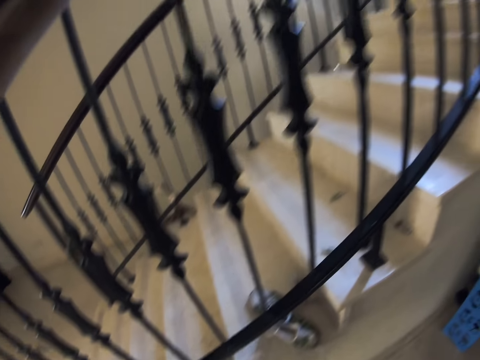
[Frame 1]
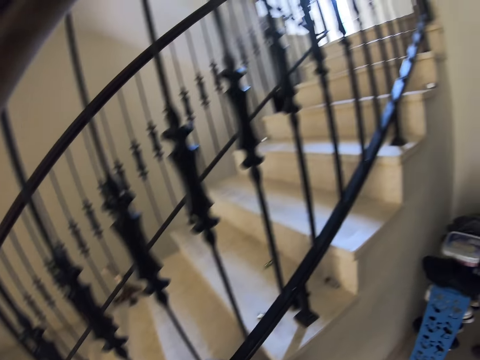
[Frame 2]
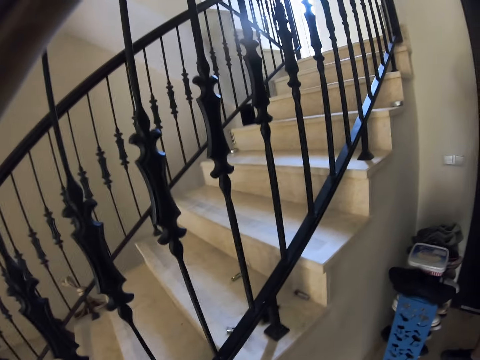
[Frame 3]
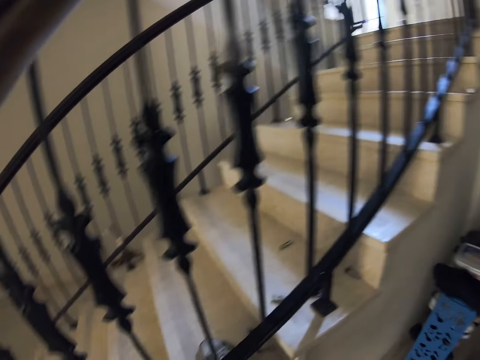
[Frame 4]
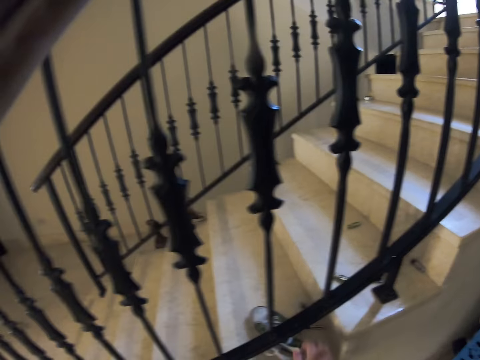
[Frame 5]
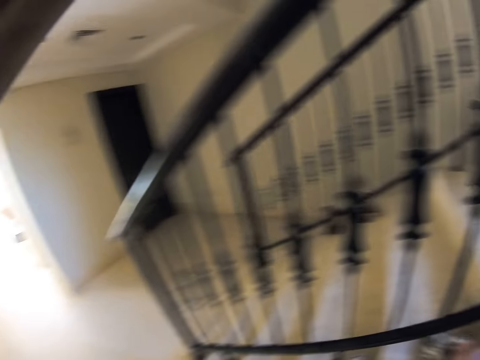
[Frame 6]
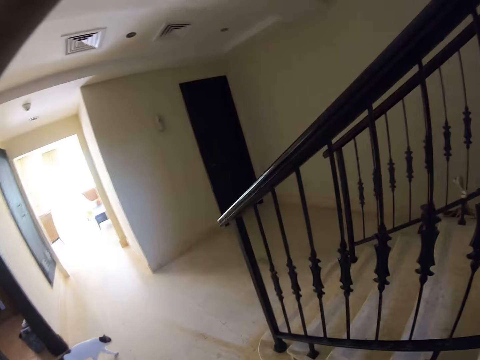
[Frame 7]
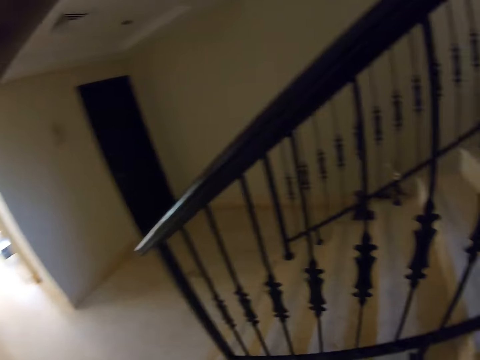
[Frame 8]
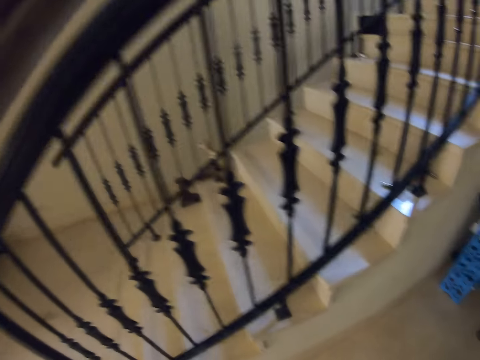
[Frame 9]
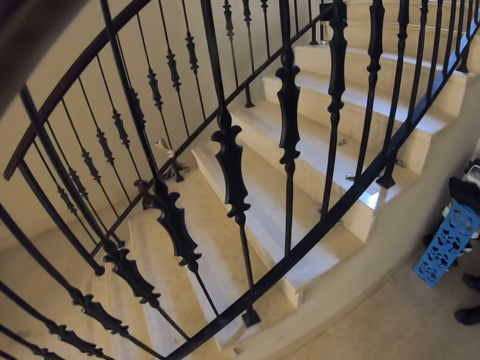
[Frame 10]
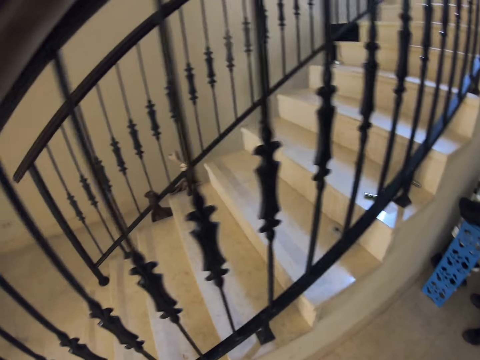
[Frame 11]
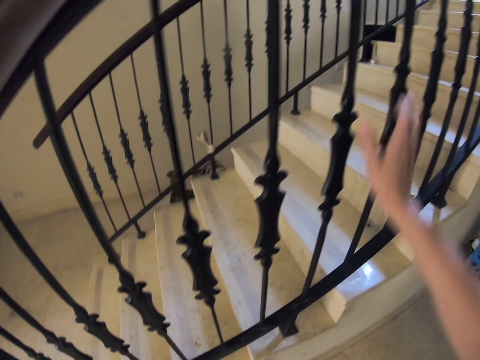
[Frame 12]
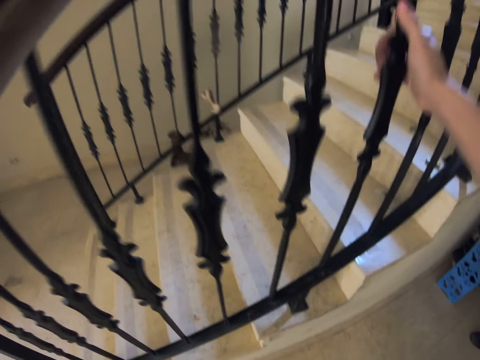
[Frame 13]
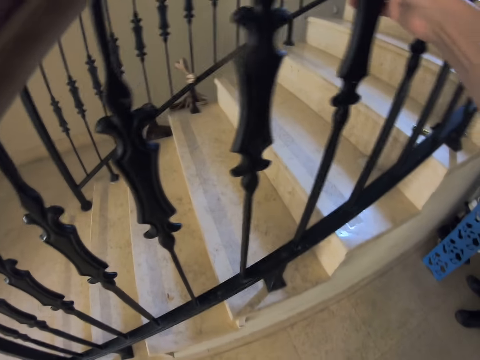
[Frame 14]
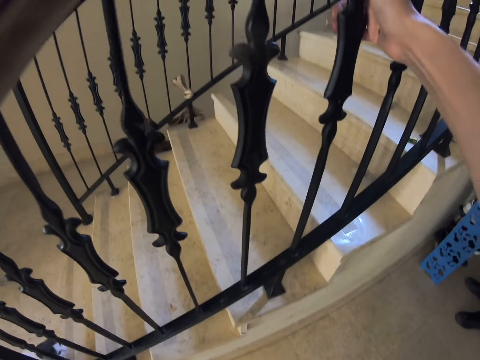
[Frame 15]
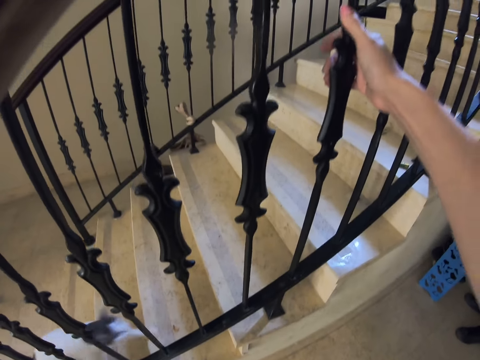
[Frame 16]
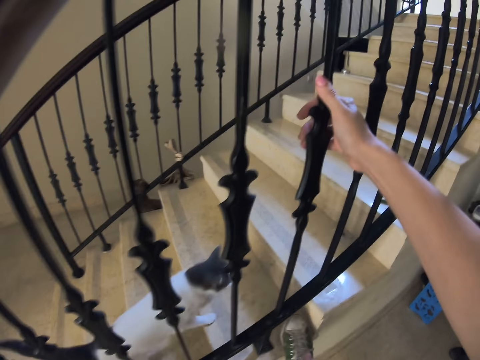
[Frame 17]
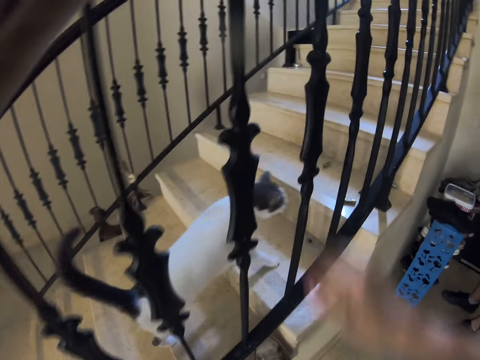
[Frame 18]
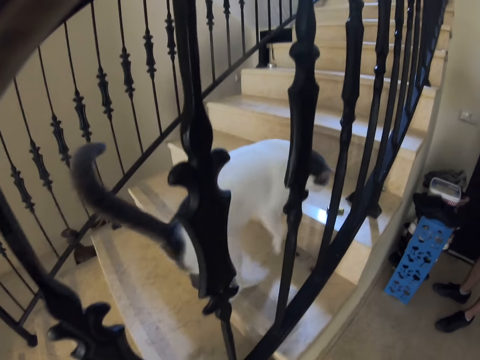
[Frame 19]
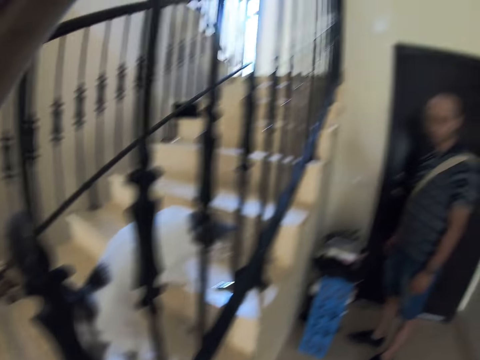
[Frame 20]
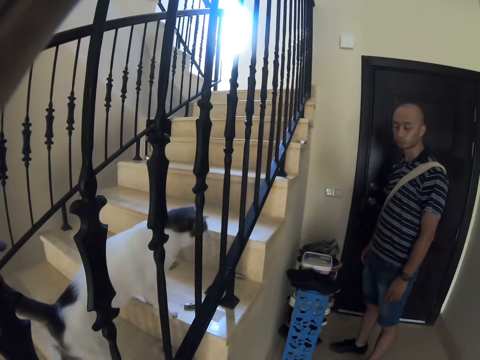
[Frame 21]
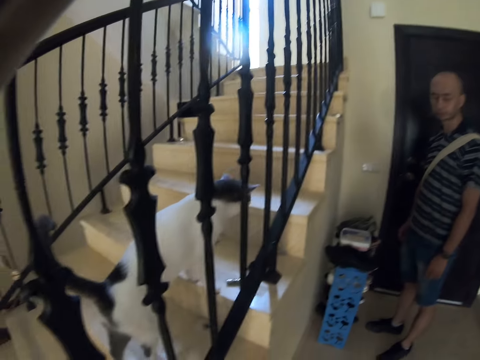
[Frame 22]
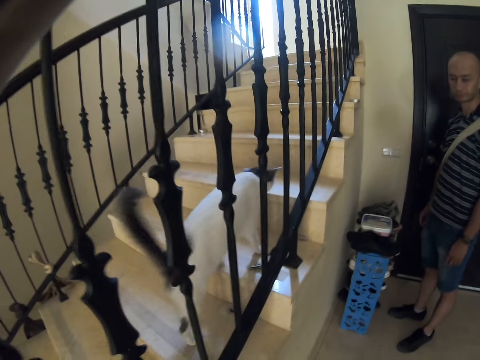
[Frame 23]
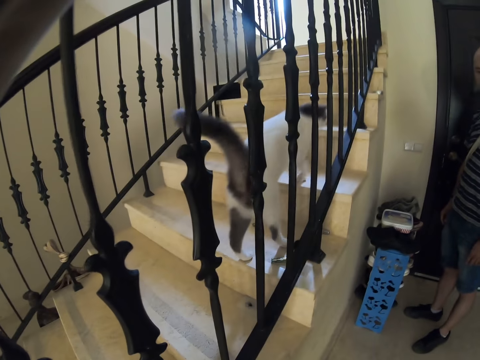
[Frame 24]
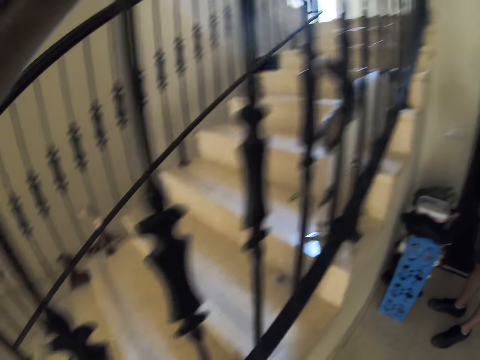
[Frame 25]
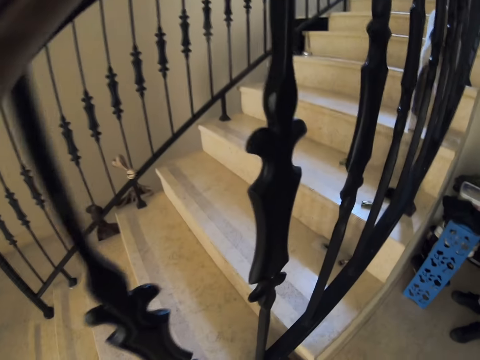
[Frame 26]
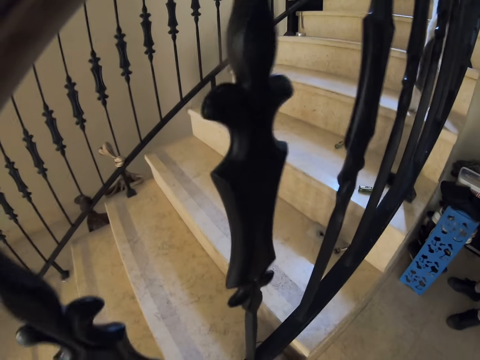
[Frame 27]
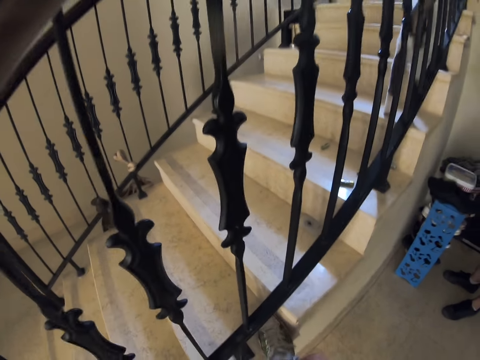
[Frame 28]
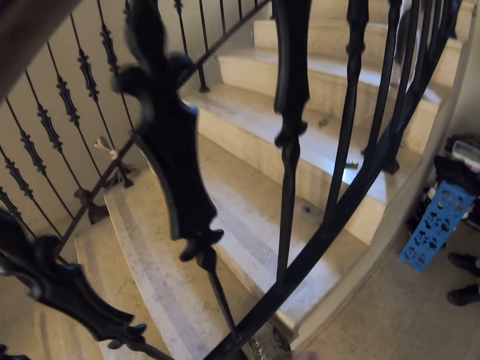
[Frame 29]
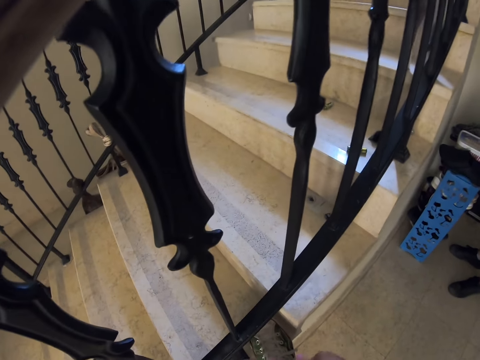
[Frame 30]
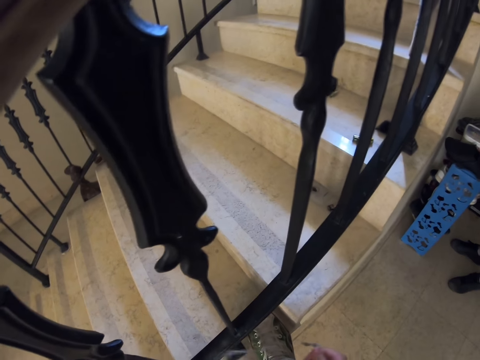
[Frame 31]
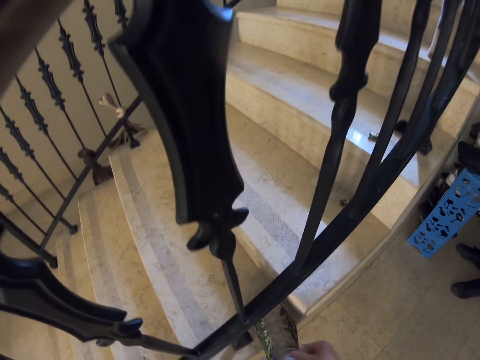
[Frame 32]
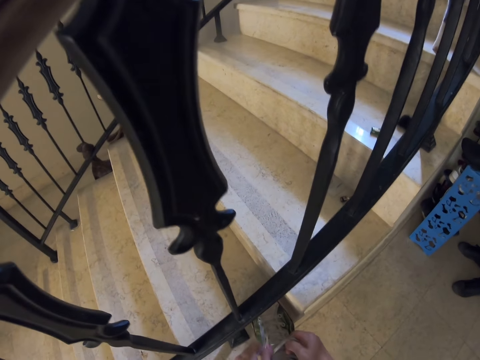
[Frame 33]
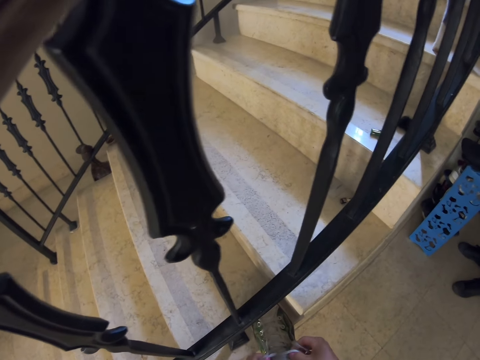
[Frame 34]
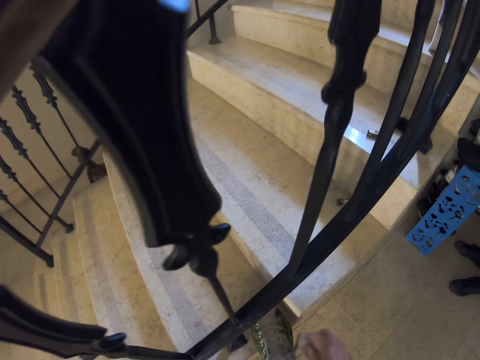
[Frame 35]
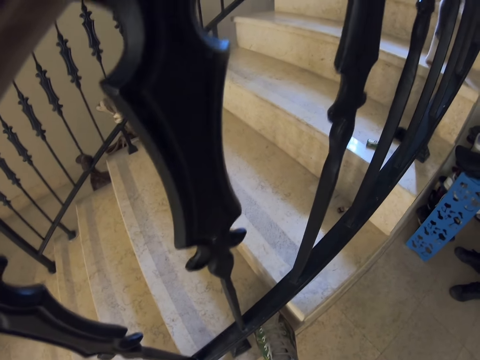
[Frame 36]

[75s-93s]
The camera wearer picks up shoes. They look around the room. They hold a staircase rail or stairs. They let go of the stairs. They converse with a man. The camera wearer ties the shoe laces.

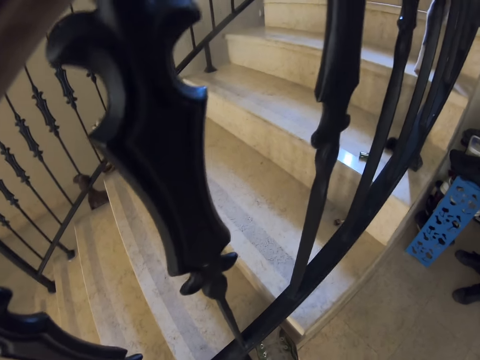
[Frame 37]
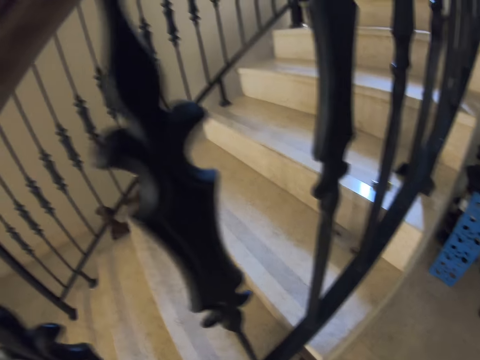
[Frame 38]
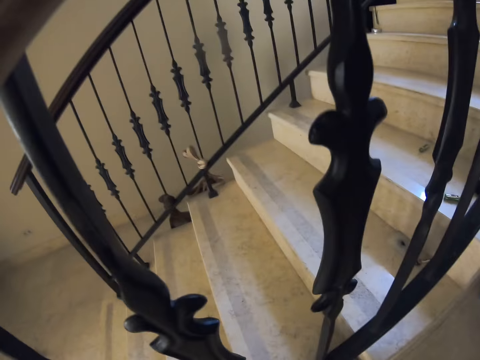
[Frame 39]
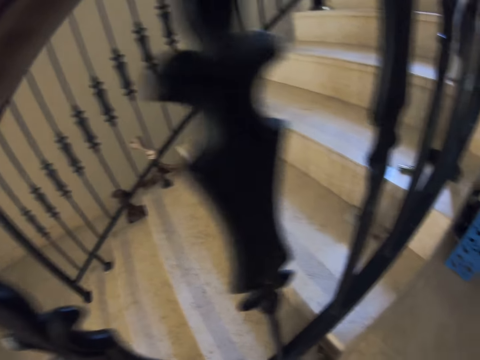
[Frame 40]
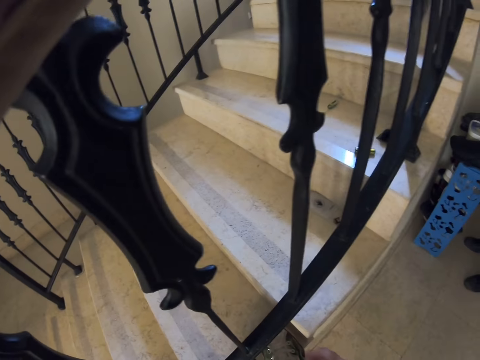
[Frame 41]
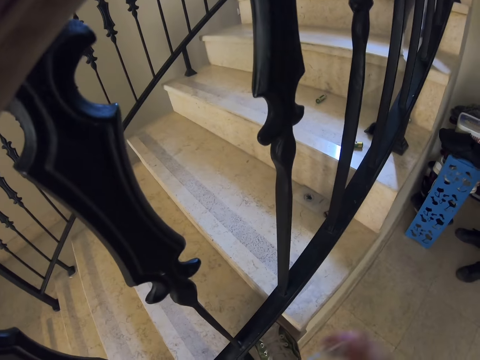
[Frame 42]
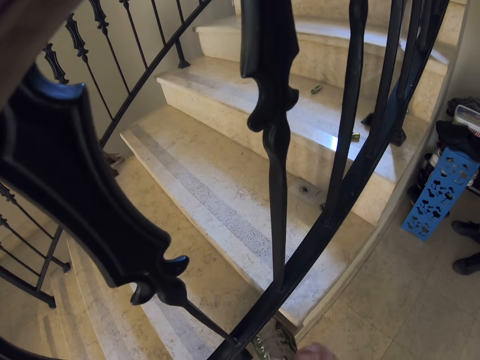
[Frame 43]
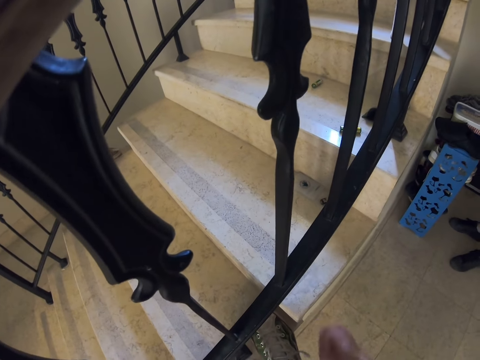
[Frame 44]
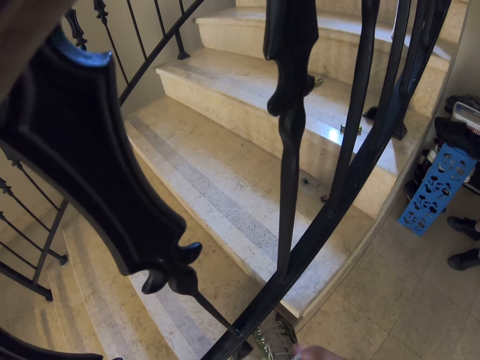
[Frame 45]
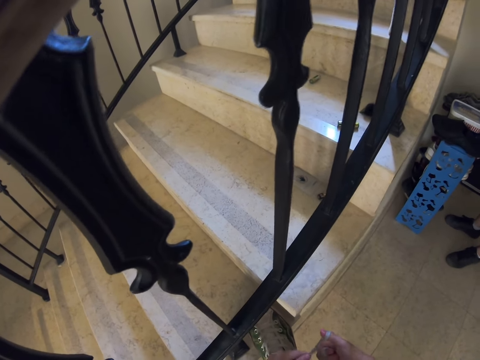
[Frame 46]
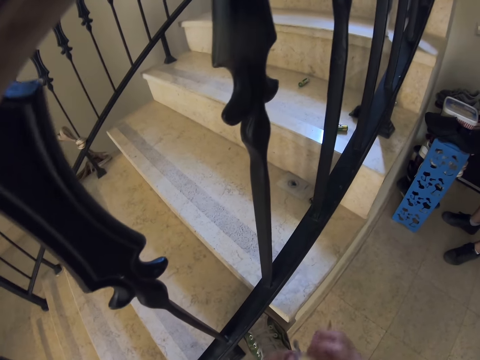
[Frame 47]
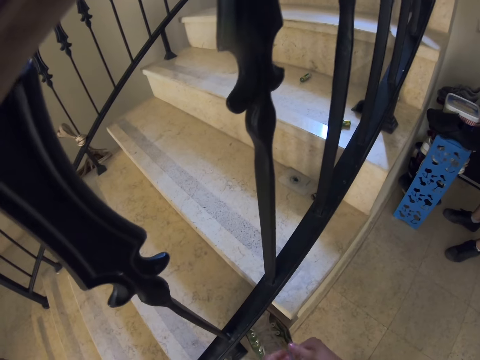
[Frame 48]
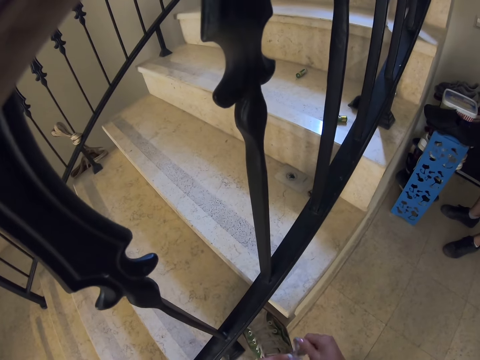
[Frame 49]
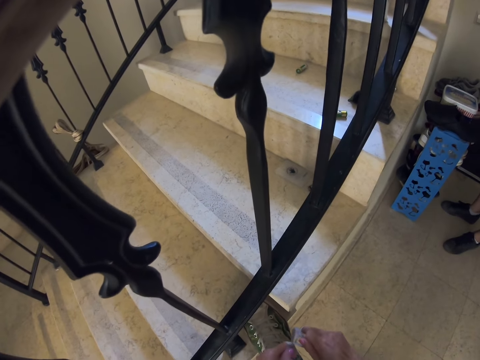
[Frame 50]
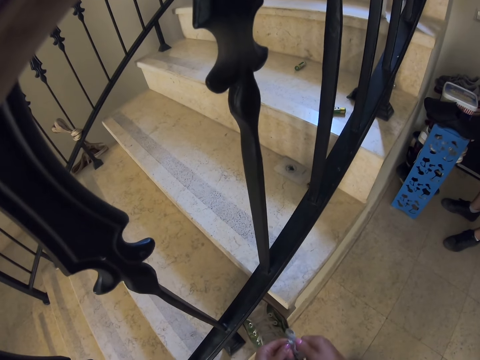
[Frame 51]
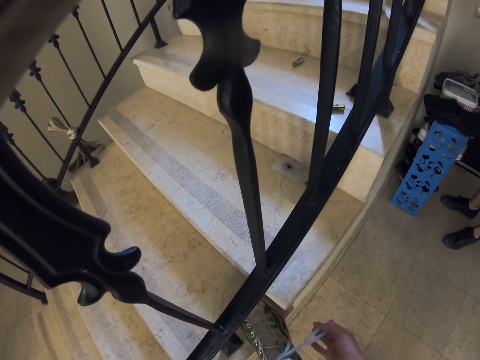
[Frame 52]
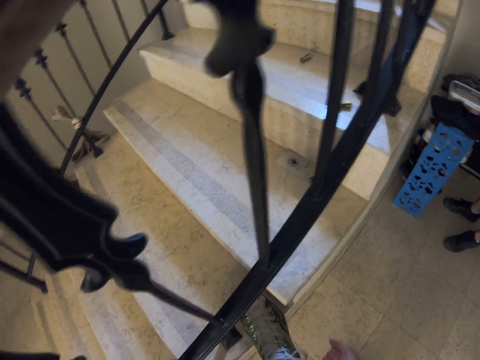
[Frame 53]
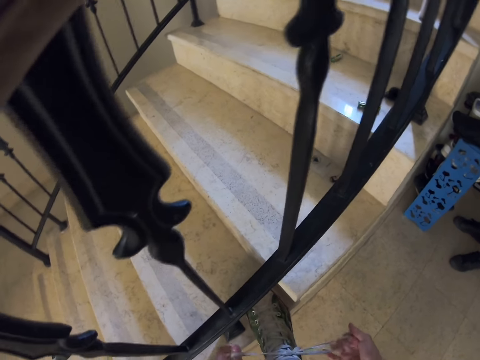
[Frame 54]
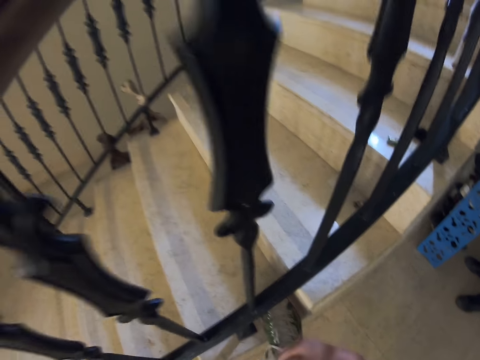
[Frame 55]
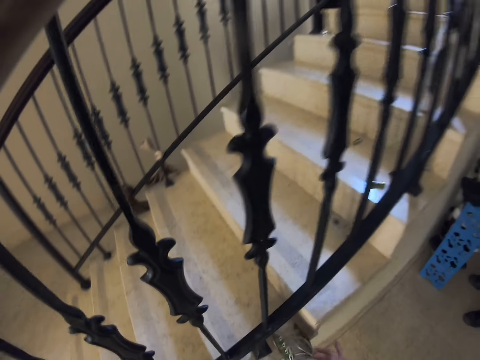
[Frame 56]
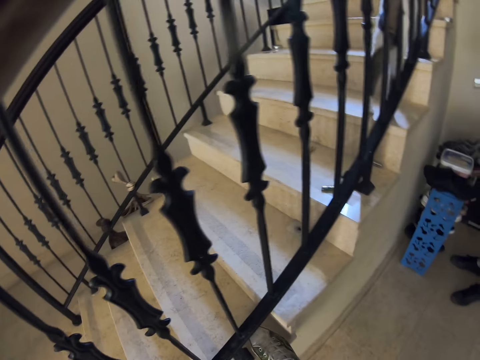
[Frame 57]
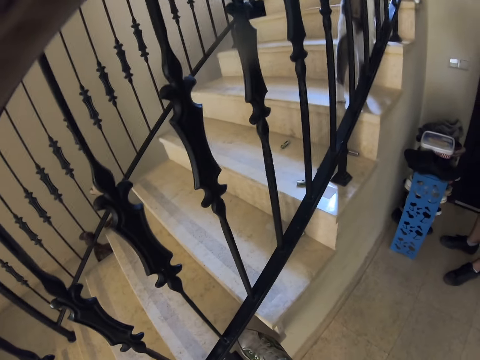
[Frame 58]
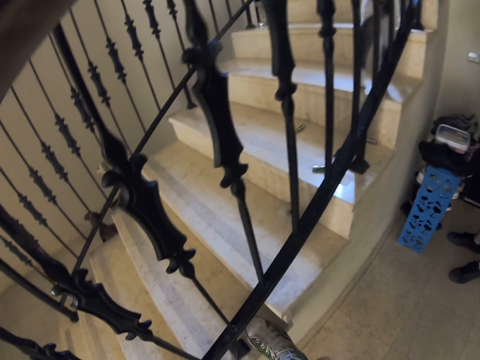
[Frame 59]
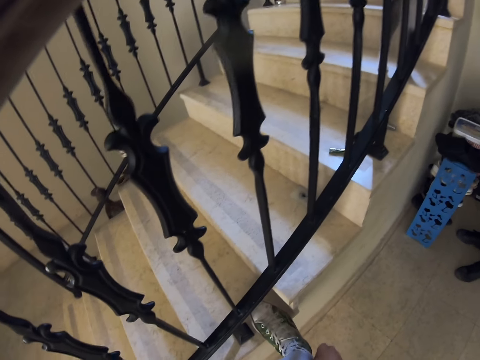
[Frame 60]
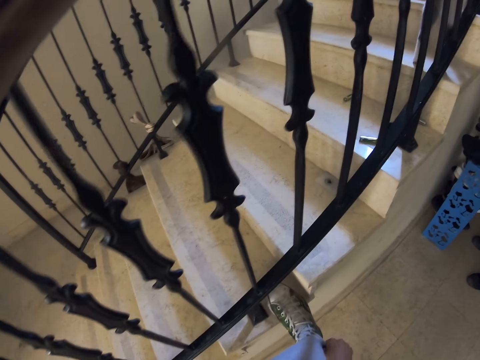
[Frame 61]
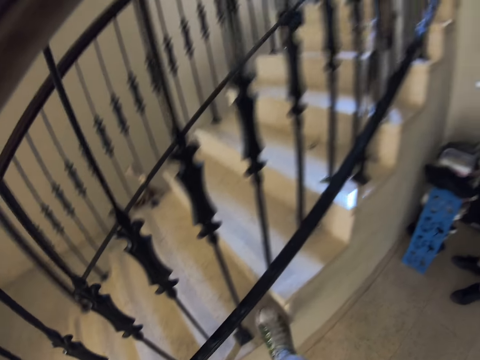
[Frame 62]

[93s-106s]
The camera wearer ties the right shoe.
